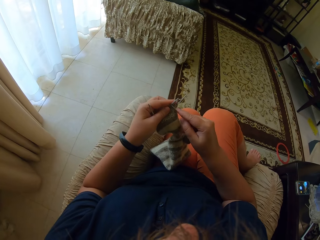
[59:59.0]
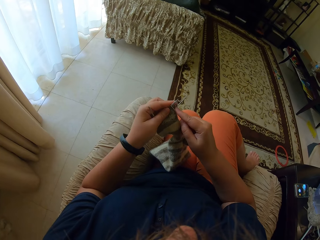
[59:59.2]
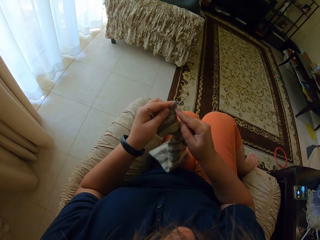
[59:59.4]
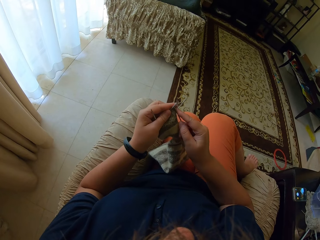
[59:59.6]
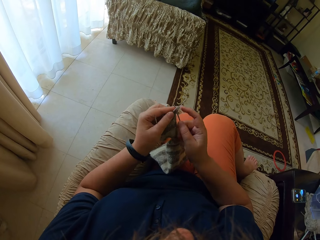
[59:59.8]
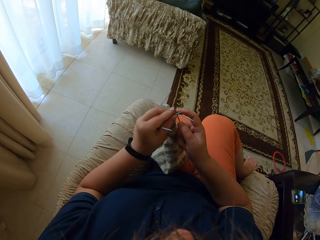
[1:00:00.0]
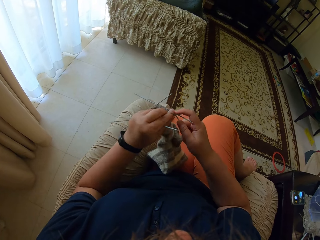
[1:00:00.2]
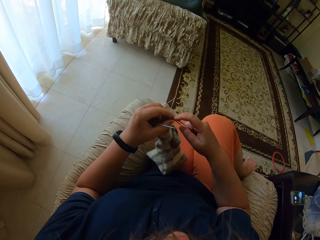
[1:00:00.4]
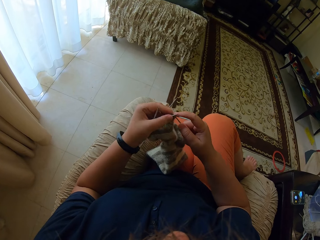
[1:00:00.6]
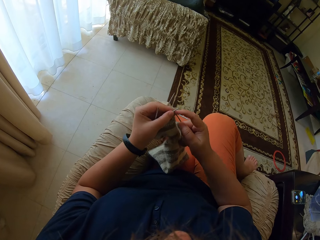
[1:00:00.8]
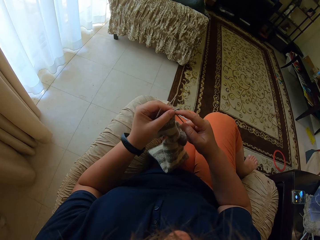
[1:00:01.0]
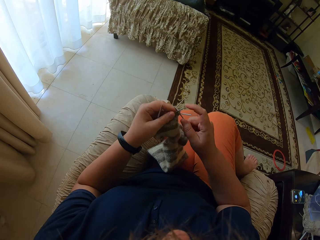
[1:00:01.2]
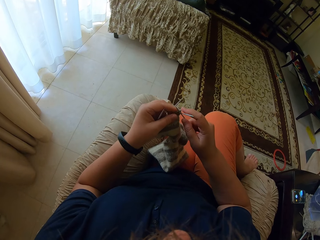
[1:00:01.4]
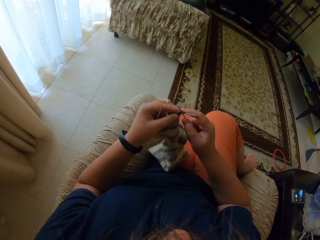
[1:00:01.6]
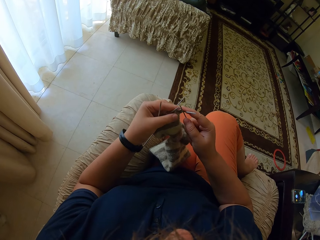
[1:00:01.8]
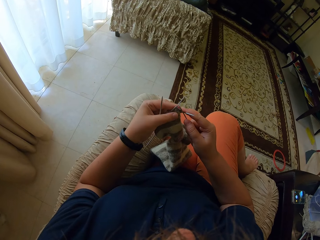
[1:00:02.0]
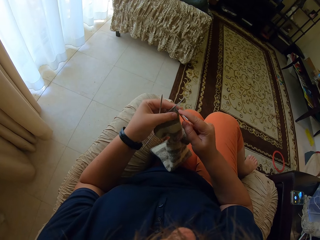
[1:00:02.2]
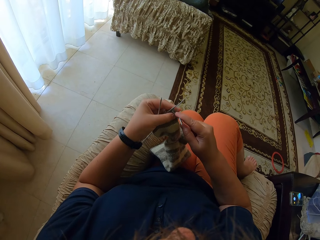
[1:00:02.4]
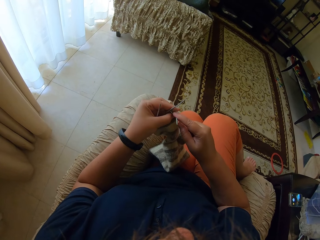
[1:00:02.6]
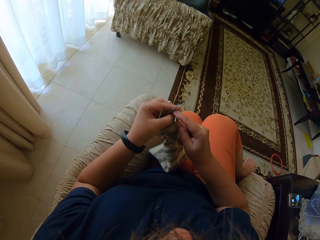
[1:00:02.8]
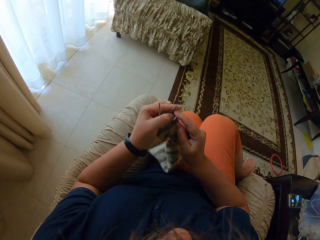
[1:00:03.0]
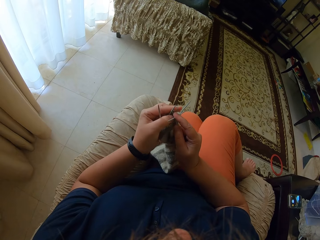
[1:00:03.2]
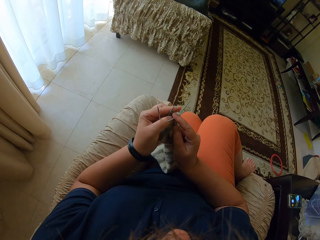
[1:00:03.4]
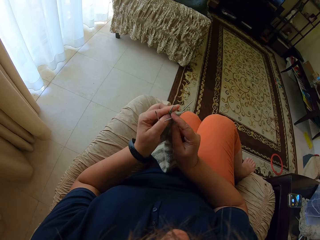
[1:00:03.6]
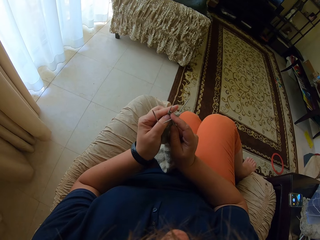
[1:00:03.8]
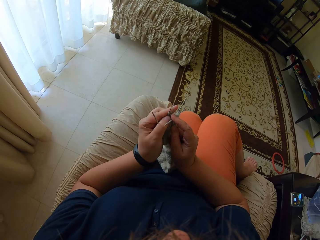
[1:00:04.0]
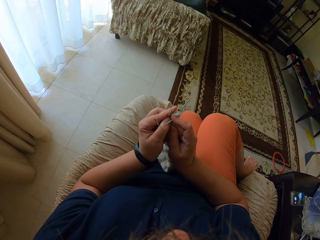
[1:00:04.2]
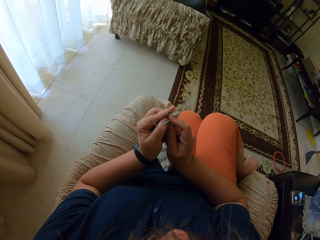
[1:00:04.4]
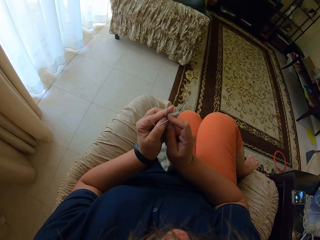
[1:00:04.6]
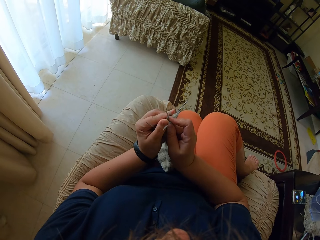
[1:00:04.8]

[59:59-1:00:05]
The camera wearer knits the socks with yarn.

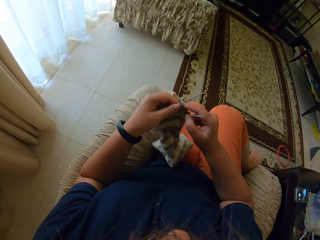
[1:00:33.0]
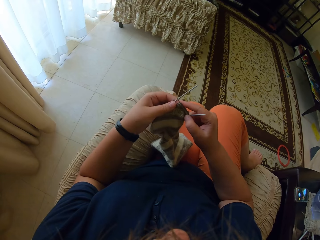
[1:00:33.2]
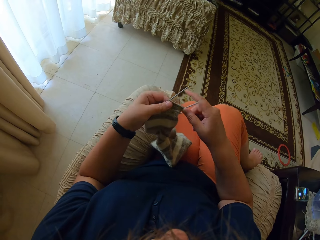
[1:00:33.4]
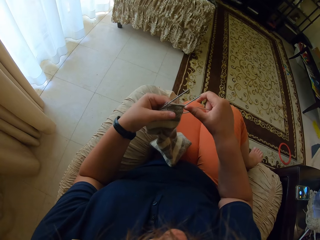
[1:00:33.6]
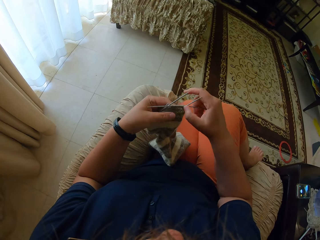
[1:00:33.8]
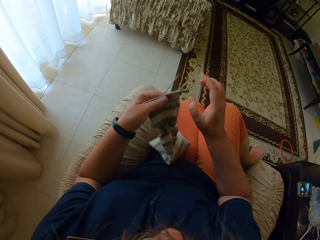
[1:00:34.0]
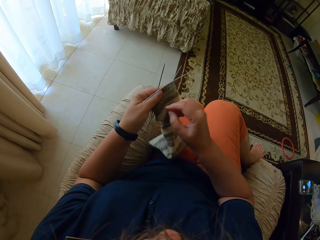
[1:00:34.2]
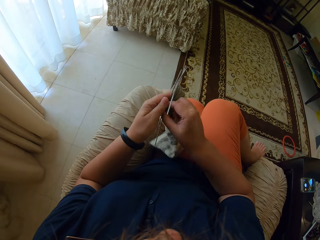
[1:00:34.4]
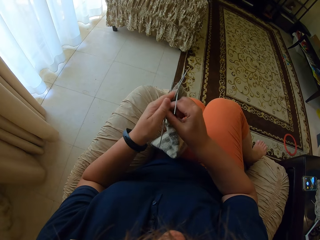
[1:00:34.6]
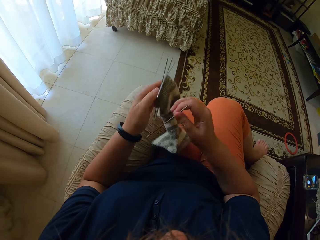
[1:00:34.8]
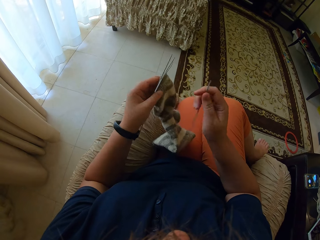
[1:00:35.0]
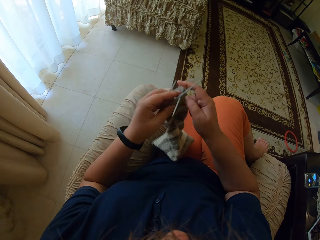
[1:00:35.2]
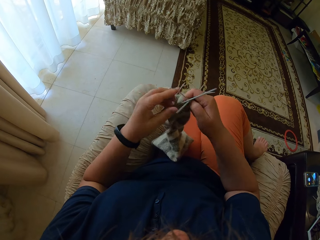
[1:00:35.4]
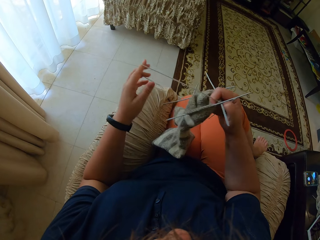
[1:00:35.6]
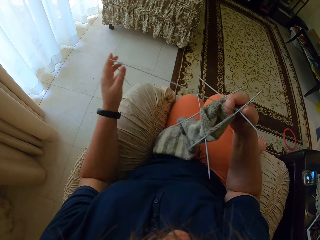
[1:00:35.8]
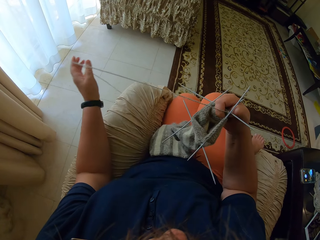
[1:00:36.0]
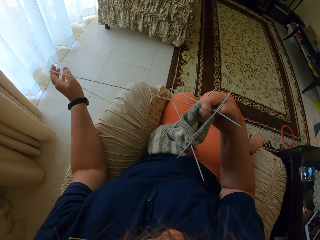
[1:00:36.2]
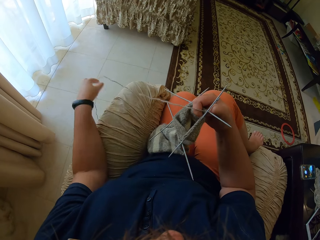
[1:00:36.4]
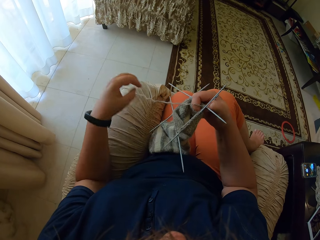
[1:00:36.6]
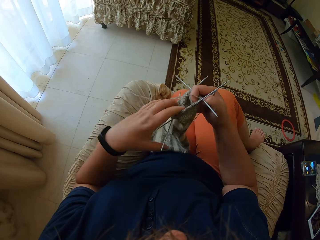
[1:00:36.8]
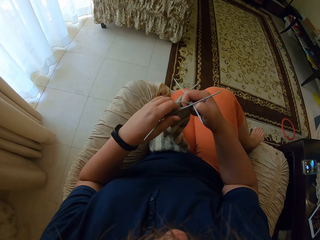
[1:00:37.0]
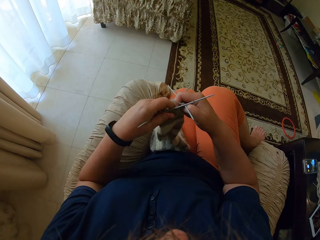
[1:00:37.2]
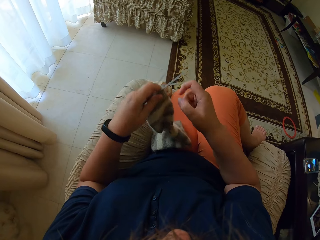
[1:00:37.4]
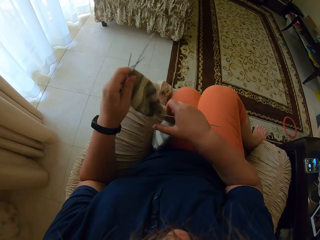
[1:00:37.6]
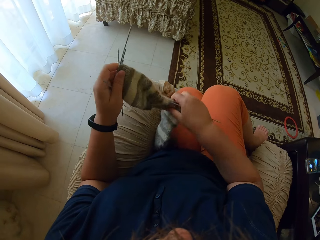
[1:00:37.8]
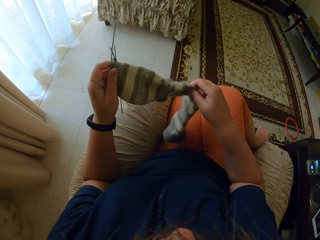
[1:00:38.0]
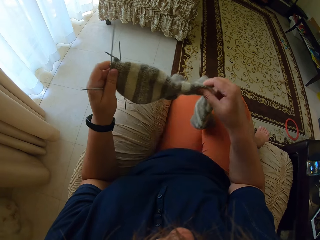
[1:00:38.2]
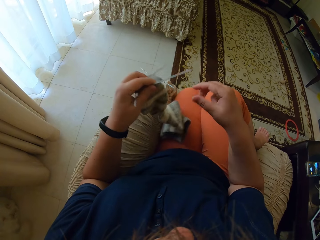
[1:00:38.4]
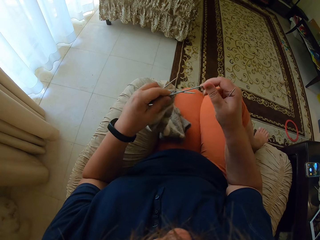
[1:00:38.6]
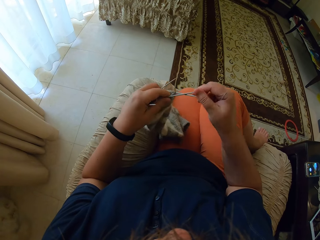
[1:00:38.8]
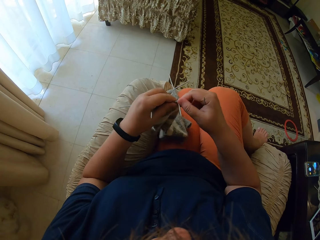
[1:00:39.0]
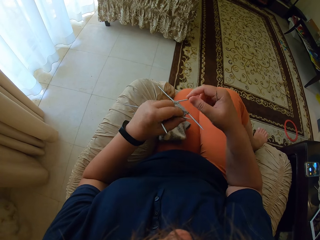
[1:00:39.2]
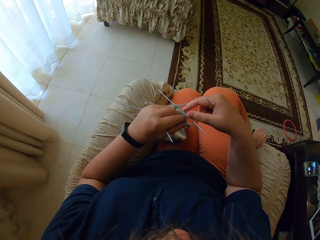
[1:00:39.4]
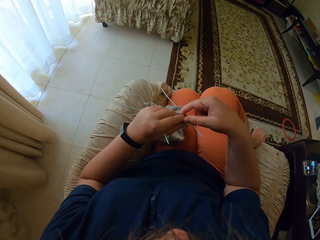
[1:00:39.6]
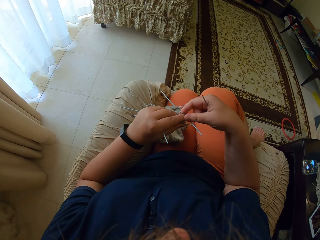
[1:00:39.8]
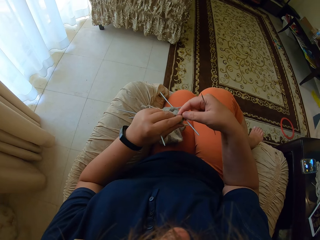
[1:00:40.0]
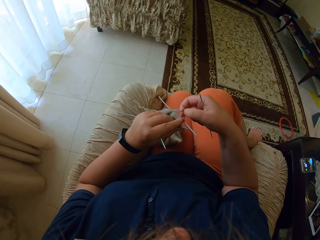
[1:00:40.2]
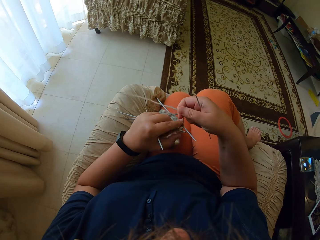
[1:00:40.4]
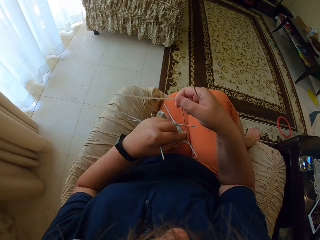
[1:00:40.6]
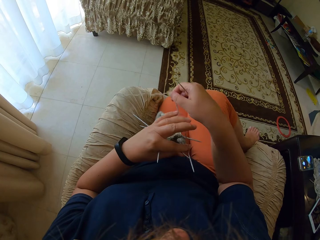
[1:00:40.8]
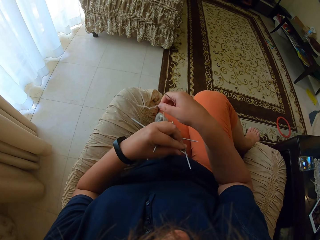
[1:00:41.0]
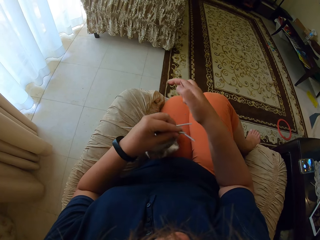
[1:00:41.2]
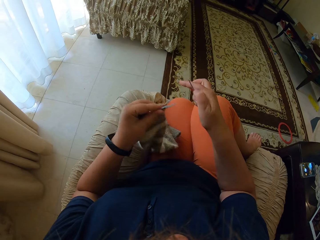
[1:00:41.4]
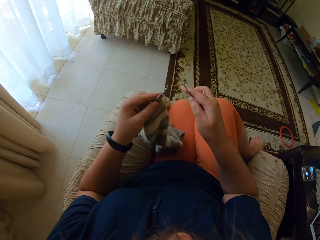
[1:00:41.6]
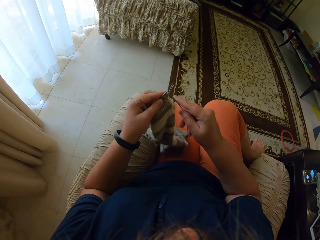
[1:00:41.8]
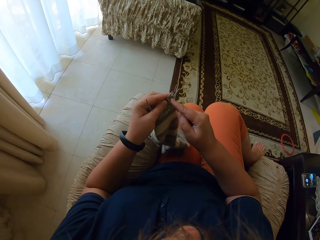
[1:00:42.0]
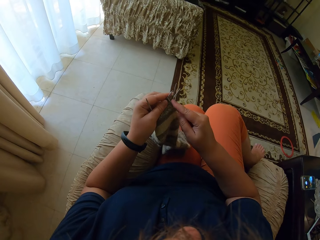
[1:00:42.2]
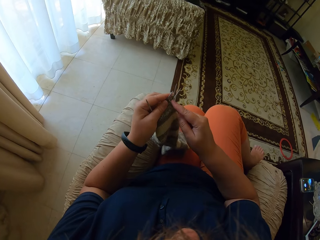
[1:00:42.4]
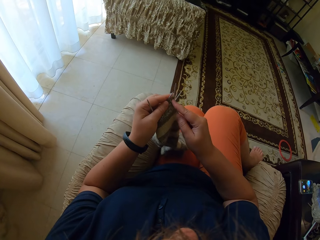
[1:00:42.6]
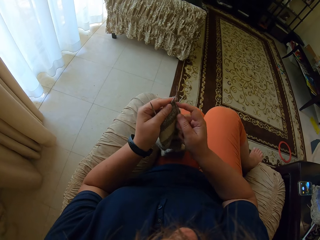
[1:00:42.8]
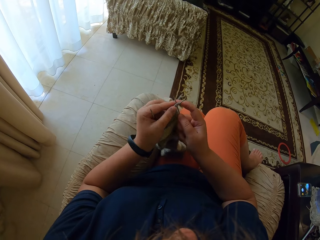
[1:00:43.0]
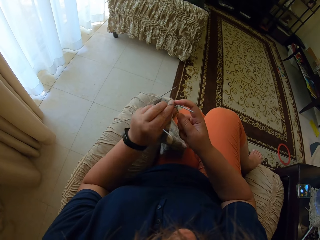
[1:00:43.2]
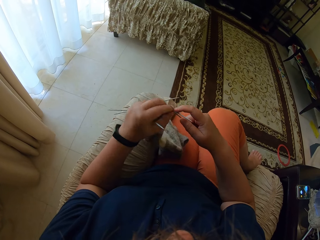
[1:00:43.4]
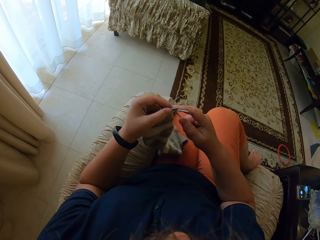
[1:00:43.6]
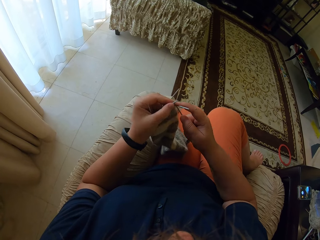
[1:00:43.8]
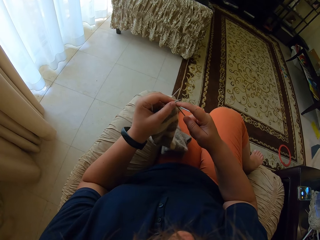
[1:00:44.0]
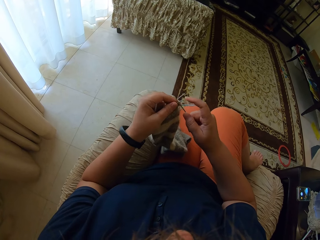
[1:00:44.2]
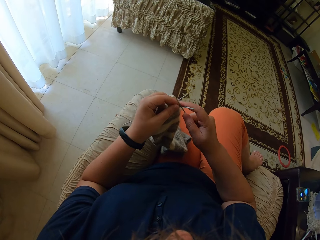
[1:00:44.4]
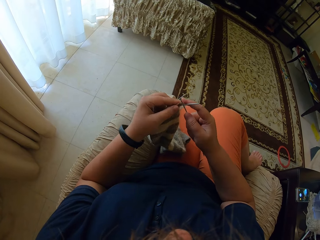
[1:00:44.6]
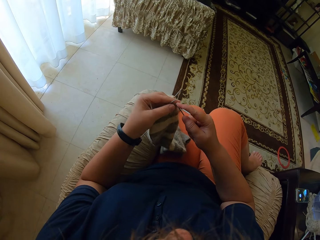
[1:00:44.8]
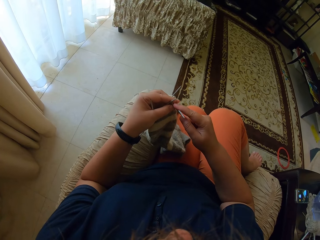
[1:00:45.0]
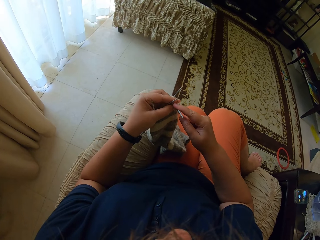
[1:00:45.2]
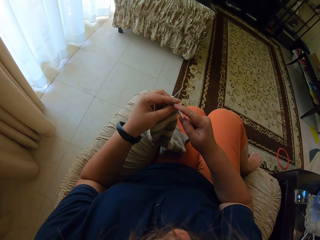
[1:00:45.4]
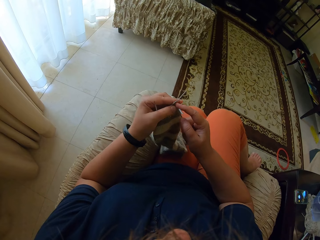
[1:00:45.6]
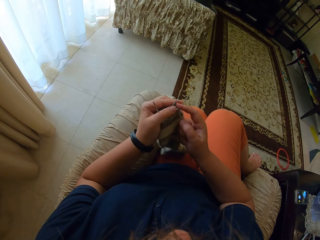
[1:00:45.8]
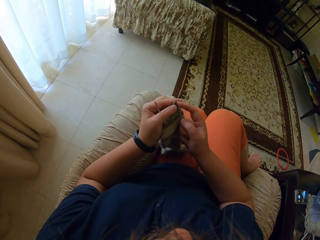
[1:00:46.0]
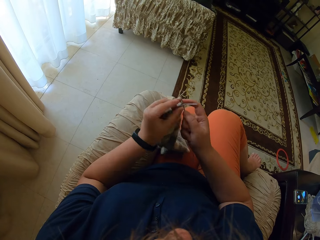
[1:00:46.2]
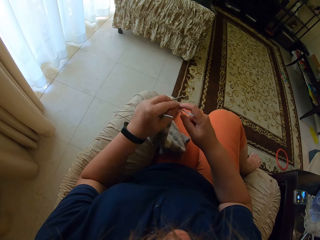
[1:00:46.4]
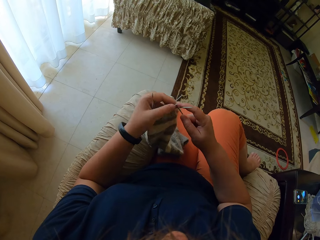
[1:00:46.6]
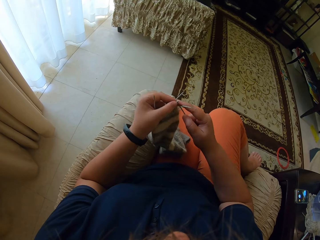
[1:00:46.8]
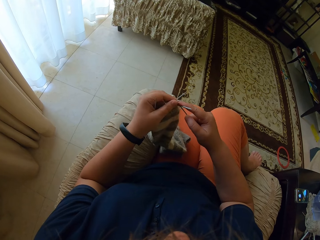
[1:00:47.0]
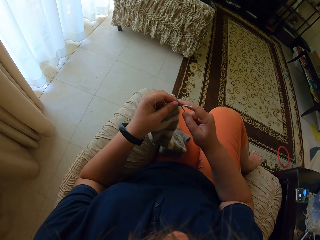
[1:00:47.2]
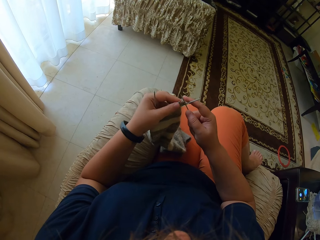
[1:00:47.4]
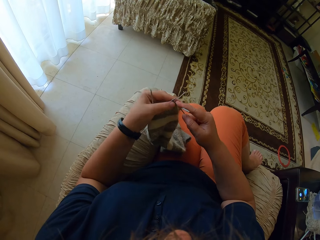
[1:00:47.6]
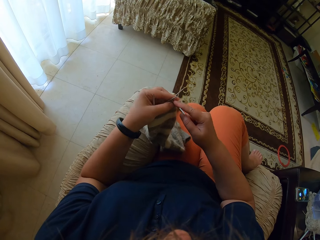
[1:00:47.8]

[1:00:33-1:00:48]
The camera wearer picks the crochet with her right hand. She straightens the yarn with her left hand. She adjusts the socks with her hands. She straightens the yarn with her right hand. She knits the socks with the crochet and the yarn.
